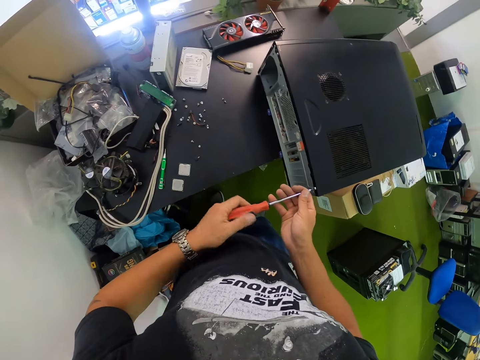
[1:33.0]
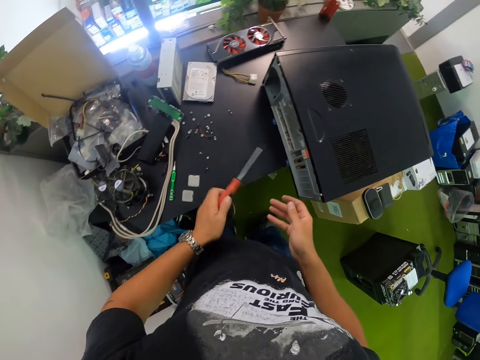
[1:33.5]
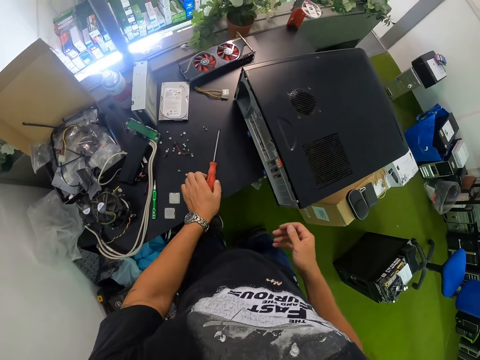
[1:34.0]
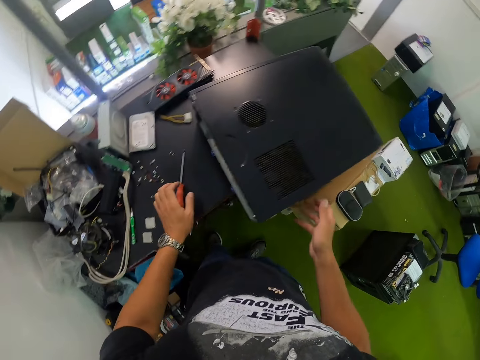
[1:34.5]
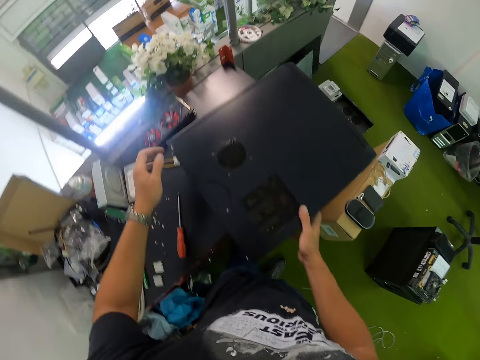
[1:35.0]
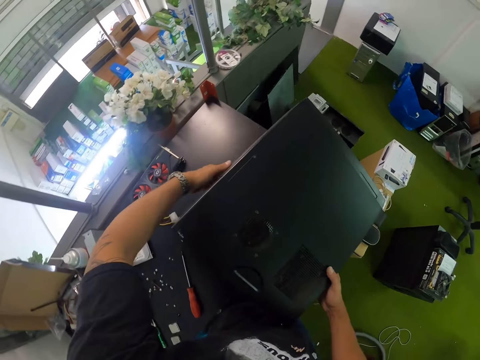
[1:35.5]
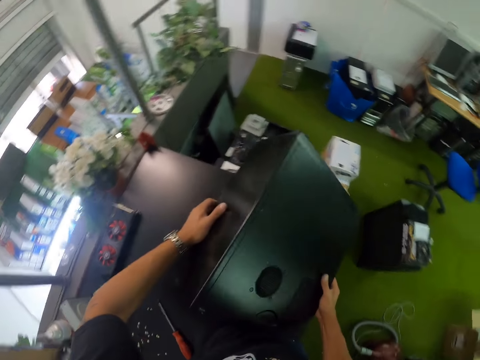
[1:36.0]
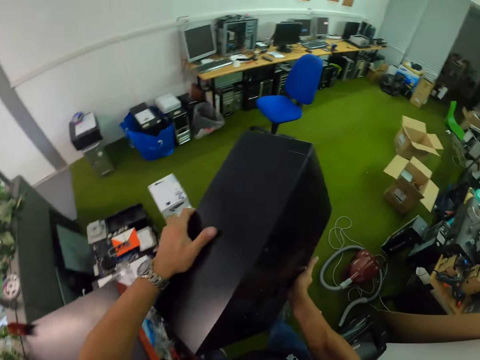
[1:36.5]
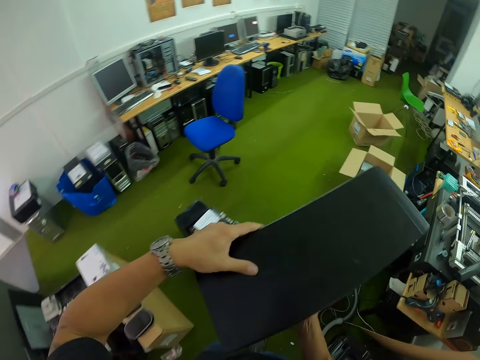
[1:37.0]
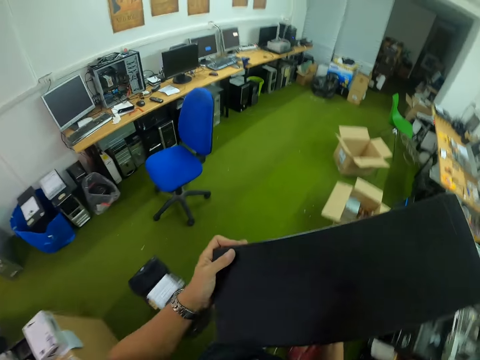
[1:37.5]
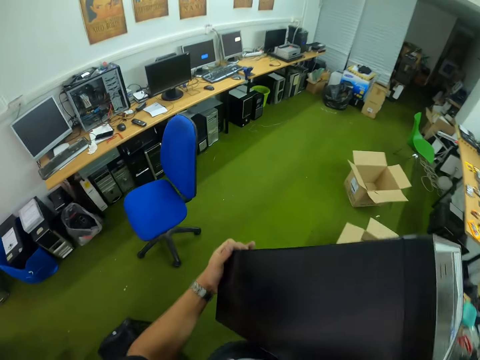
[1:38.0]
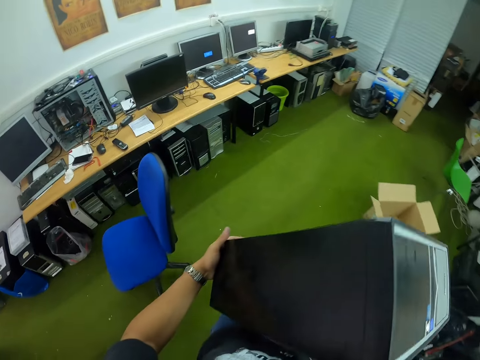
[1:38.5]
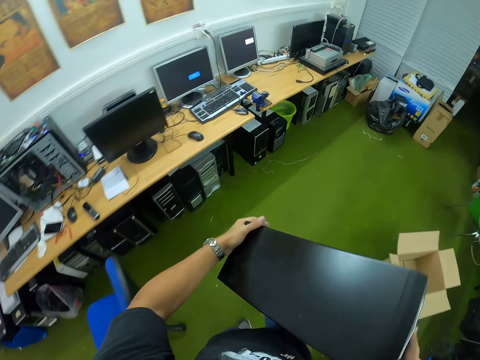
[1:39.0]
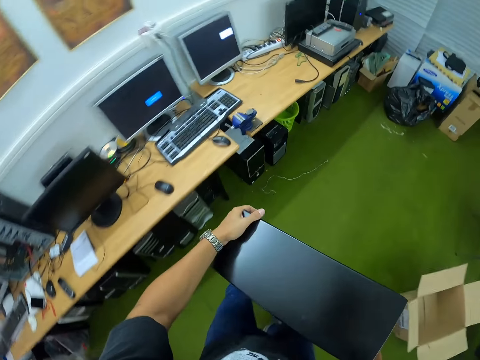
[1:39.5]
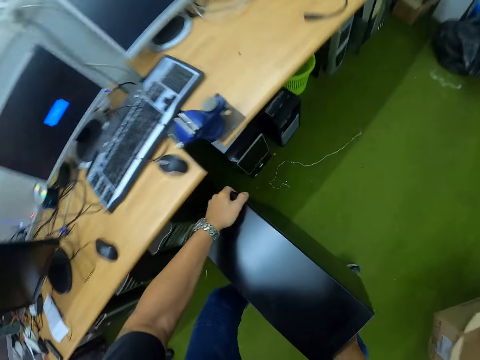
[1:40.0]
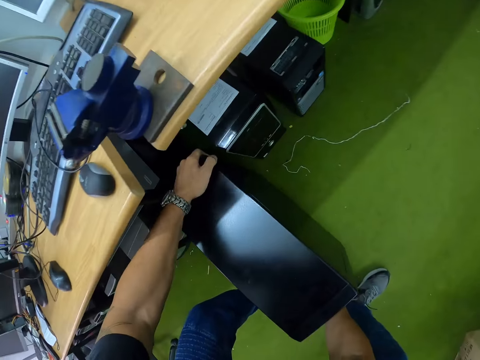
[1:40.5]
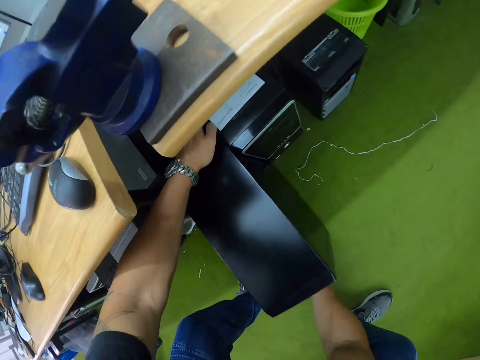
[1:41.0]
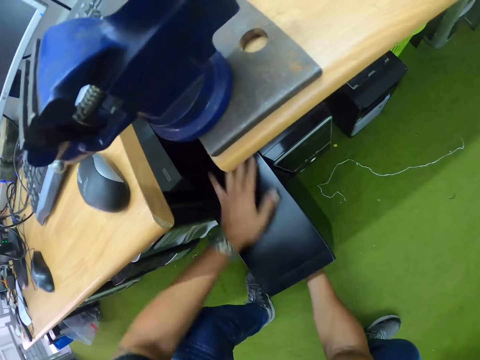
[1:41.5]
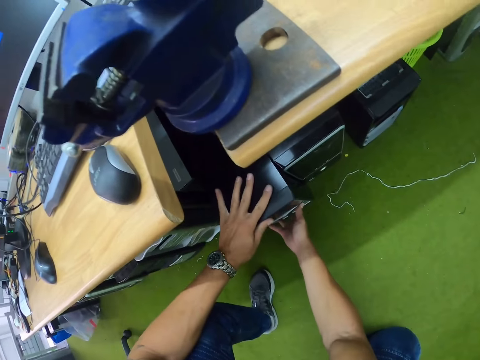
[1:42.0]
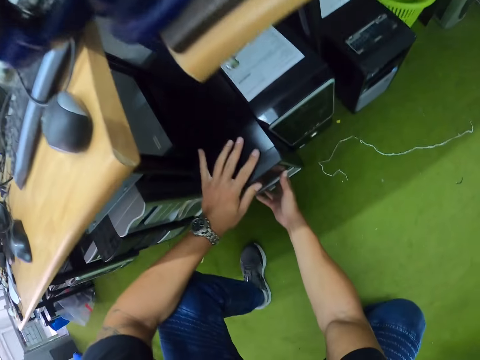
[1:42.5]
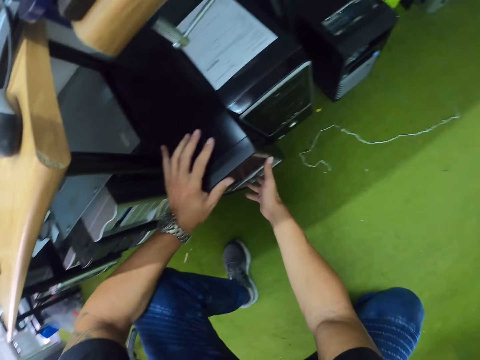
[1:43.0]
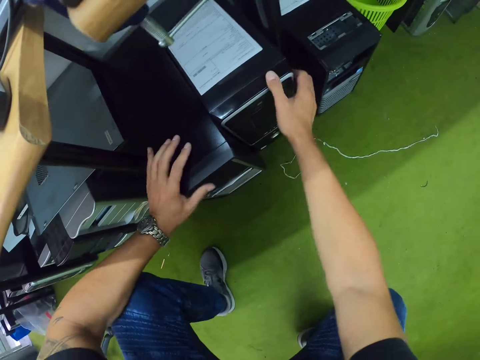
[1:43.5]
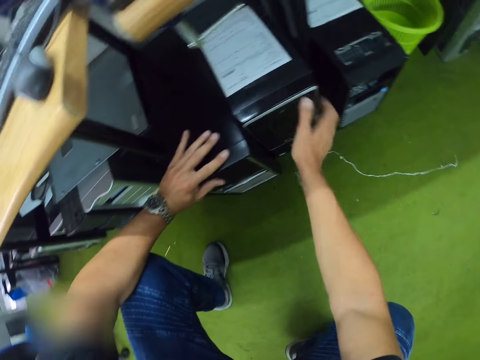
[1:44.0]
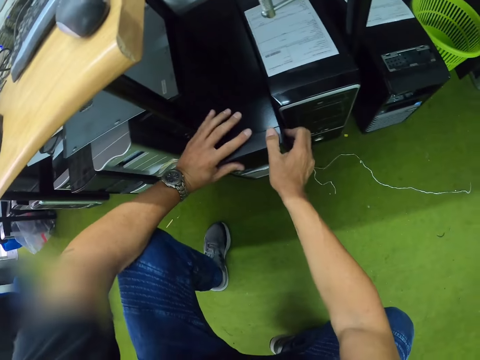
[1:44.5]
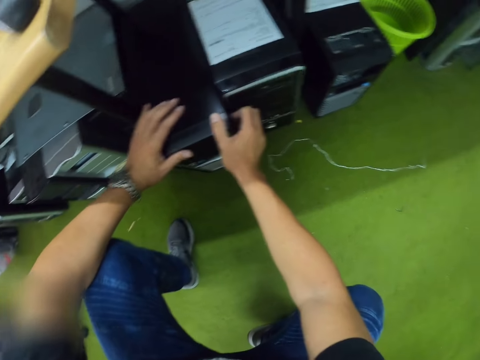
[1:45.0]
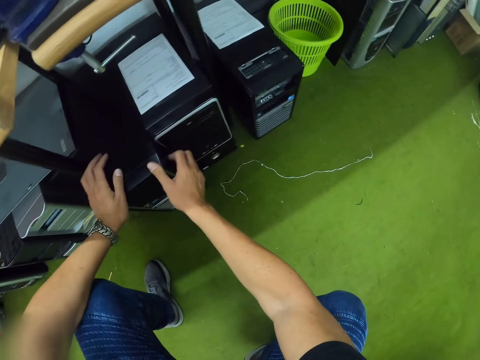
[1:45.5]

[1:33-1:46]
The camera wearer puts the screwdriver in his left hand on the table. He carries the CPU. He picks up the computer case. He walks to the wall shelf in the workshop. He puts the CPU under the wall shelf. He adjusts the CPUs under the table. He touches the computer case on the floor.

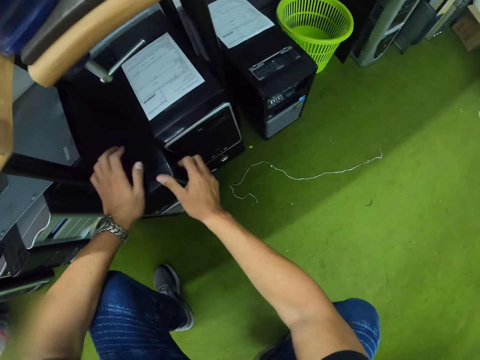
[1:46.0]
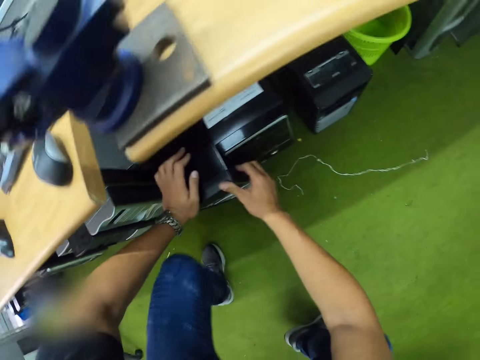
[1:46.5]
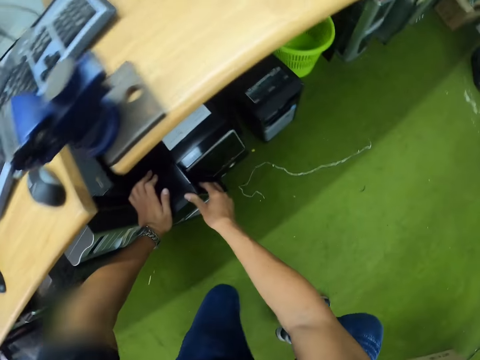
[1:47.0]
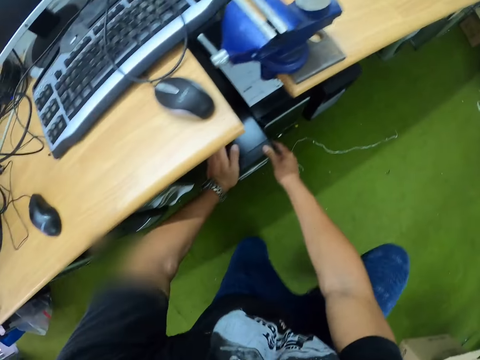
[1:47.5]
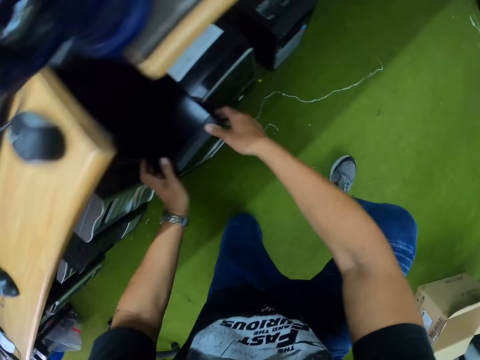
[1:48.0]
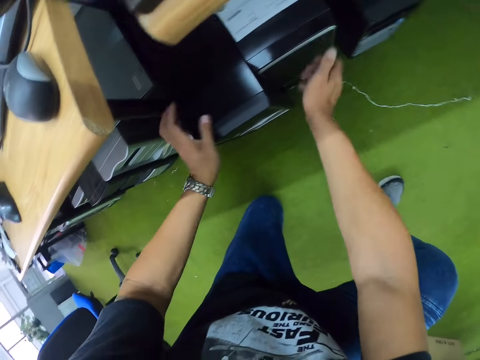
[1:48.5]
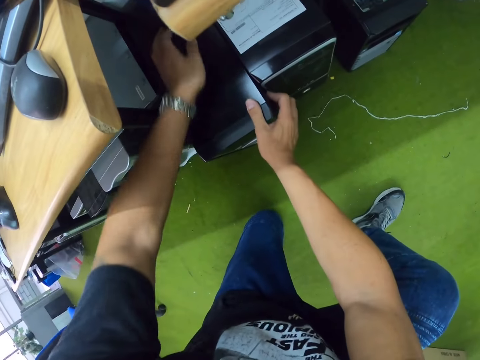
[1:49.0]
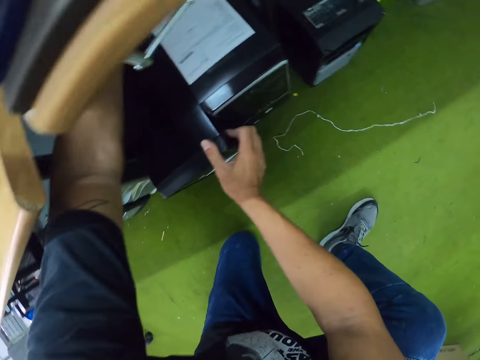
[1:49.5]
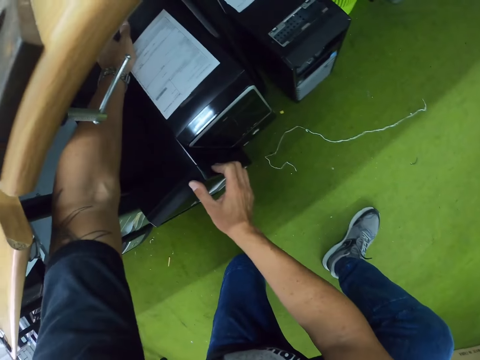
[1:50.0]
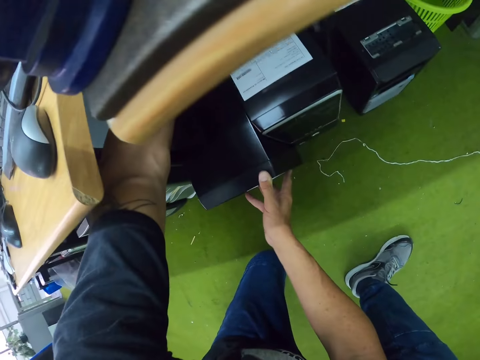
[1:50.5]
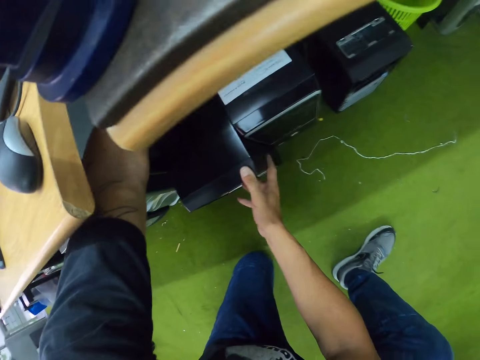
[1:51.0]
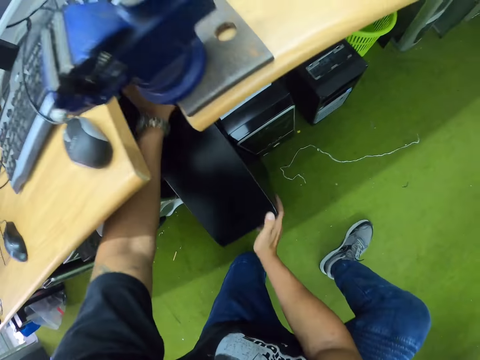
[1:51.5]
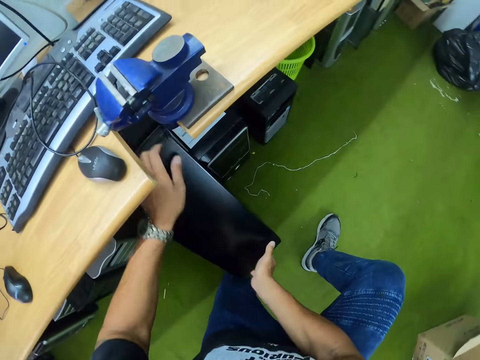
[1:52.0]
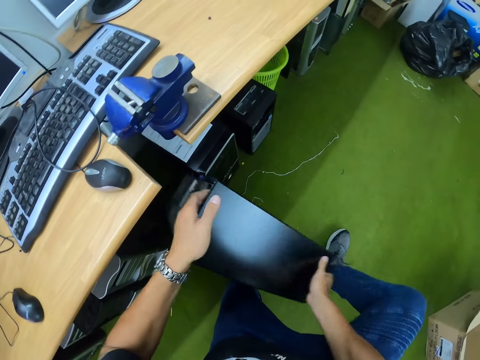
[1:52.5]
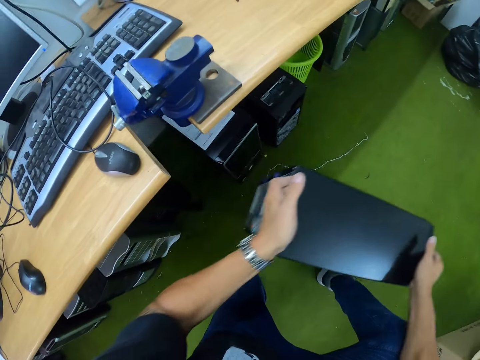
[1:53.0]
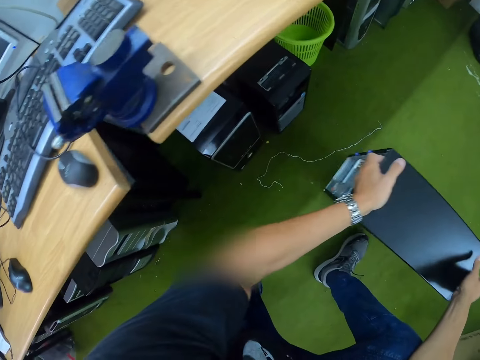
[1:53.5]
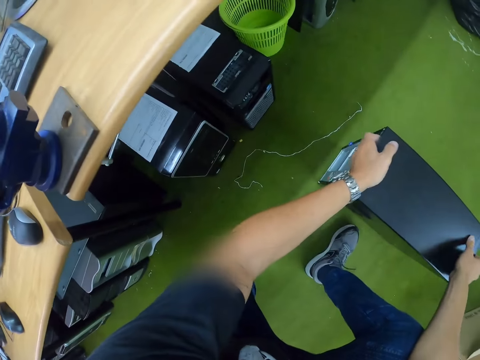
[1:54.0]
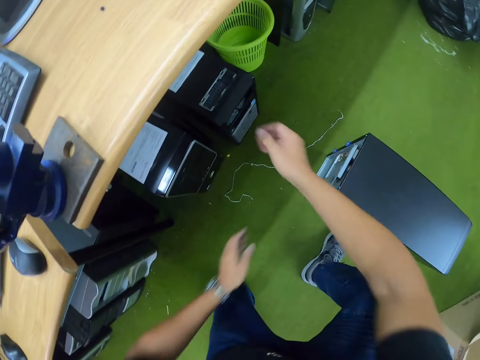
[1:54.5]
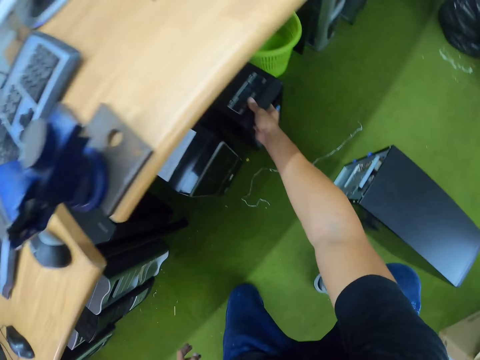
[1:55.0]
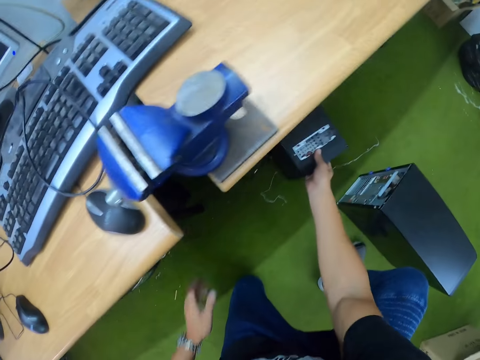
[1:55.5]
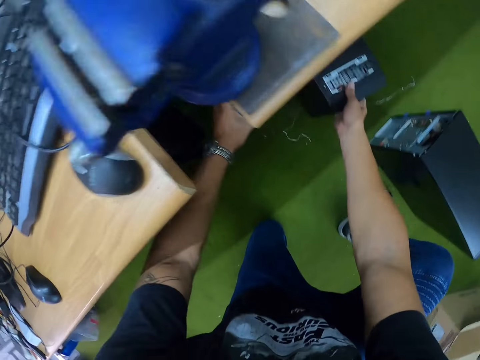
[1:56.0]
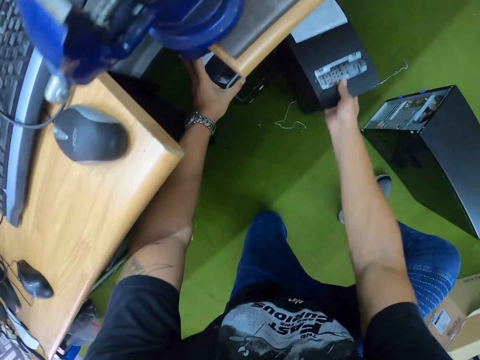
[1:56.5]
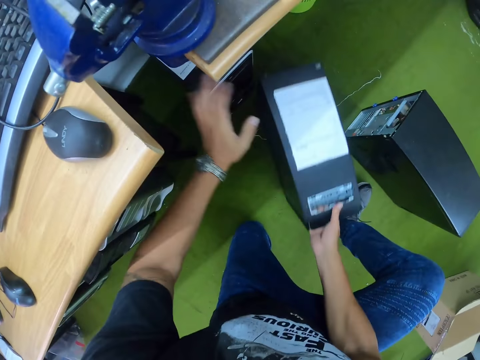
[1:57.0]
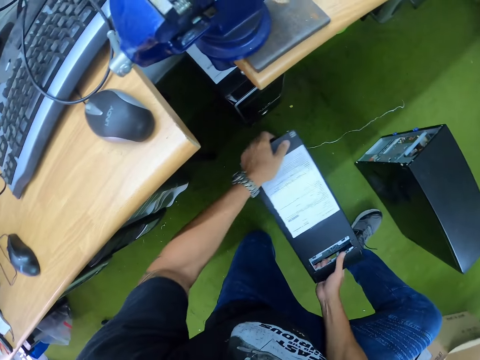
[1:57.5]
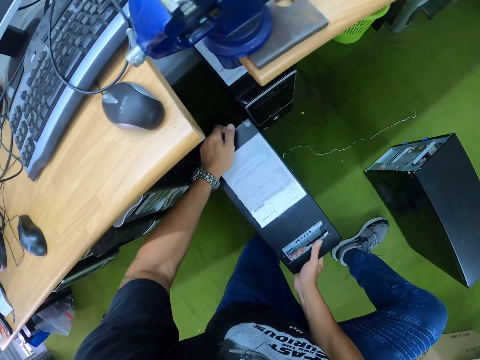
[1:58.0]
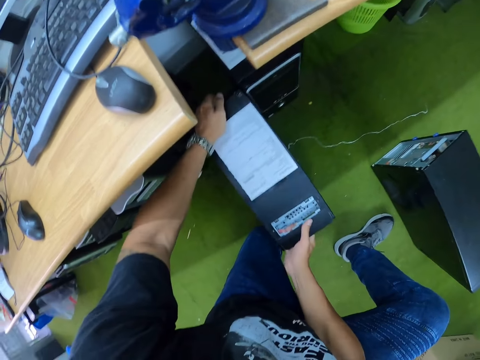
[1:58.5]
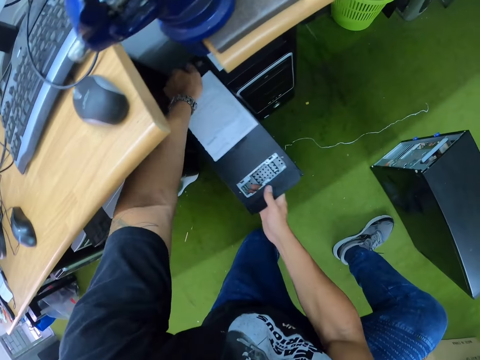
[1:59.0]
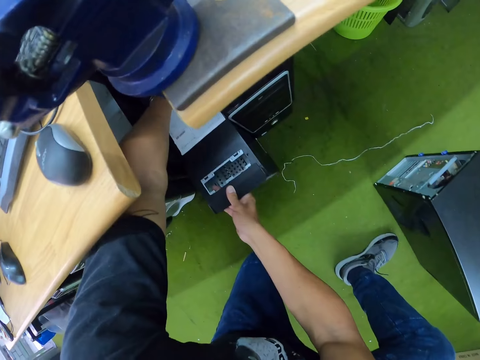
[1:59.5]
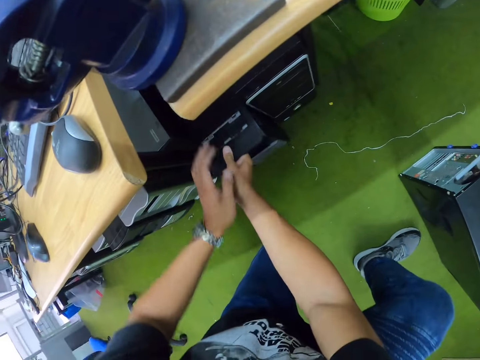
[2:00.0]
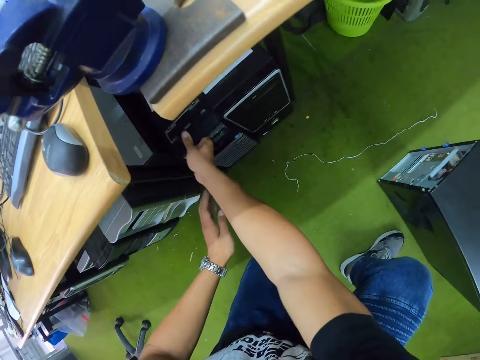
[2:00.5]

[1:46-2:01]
The camera wearer lowers his left knee to the ground. He removes the CPU under the wall shelf. He picks up the computer case from the floor. He drops the computer case. He brings out the CPU under the wall shelf with his right hand. He puts the CPU under the wall shelf. He pushes the computer case on the floor.
